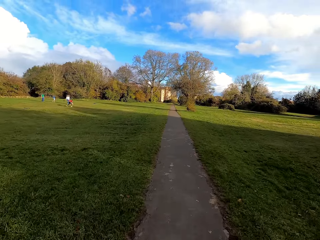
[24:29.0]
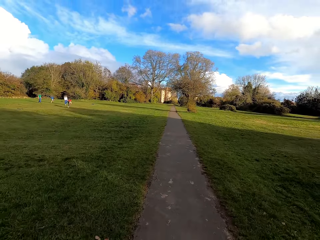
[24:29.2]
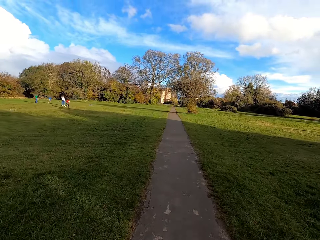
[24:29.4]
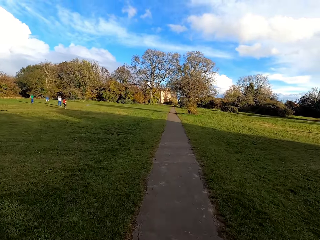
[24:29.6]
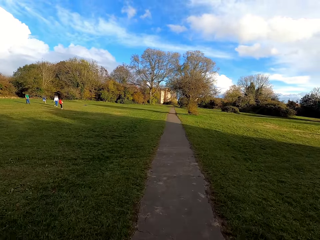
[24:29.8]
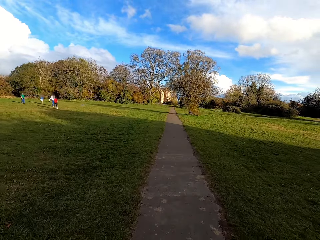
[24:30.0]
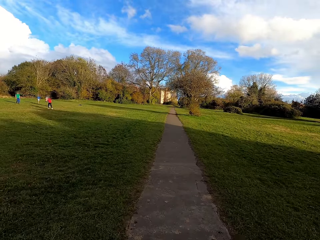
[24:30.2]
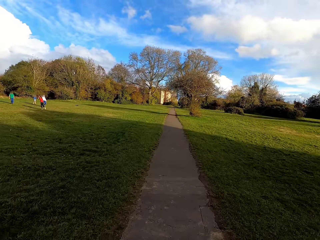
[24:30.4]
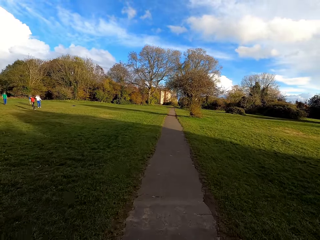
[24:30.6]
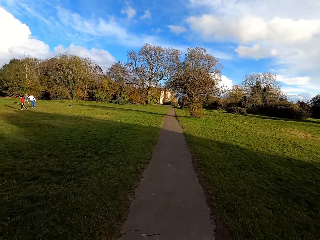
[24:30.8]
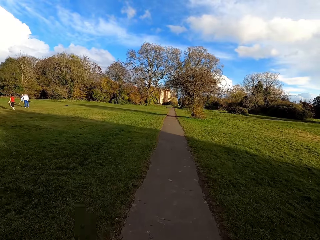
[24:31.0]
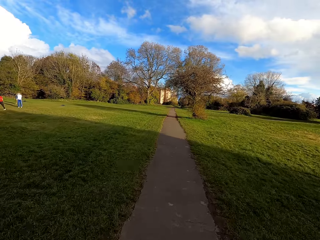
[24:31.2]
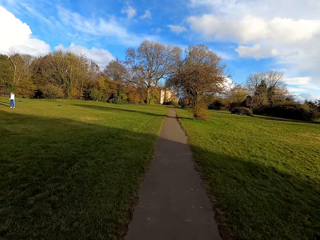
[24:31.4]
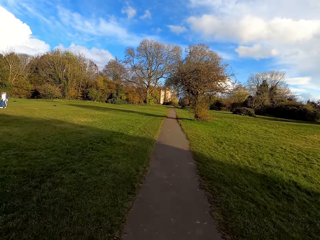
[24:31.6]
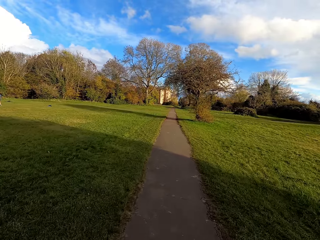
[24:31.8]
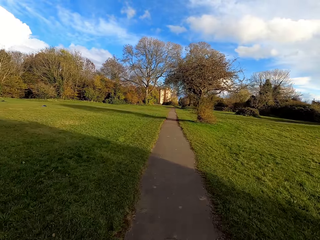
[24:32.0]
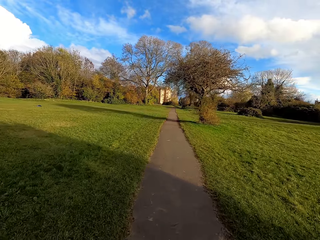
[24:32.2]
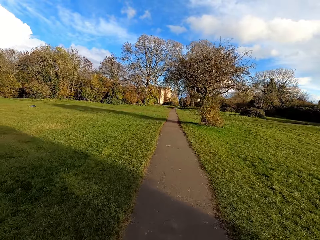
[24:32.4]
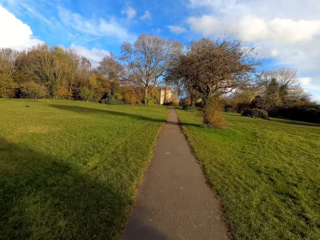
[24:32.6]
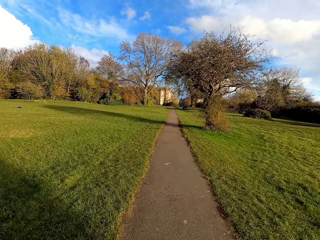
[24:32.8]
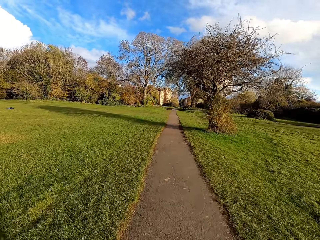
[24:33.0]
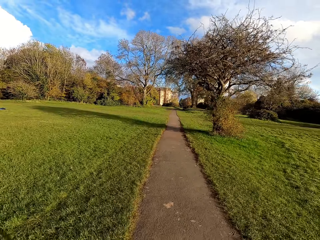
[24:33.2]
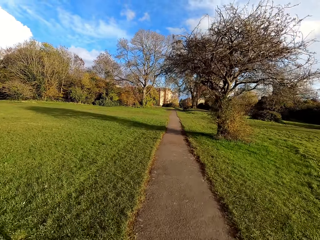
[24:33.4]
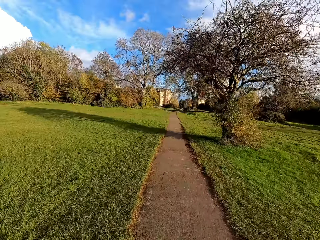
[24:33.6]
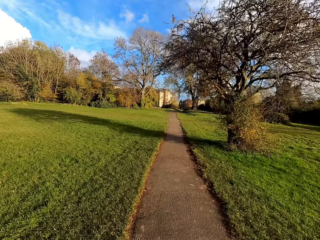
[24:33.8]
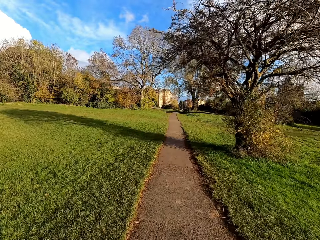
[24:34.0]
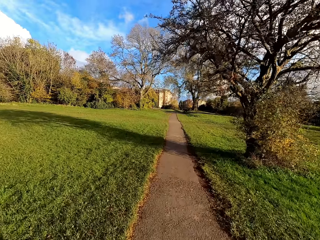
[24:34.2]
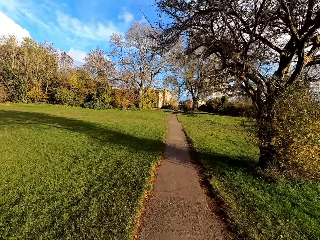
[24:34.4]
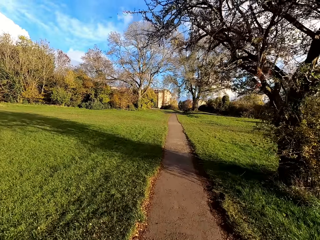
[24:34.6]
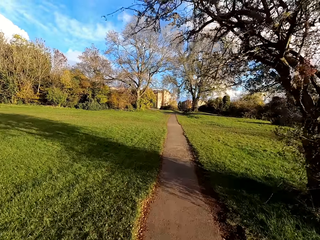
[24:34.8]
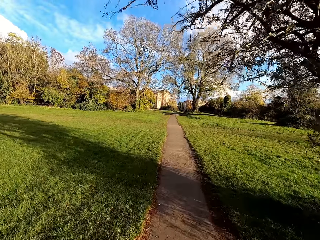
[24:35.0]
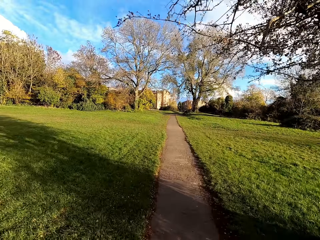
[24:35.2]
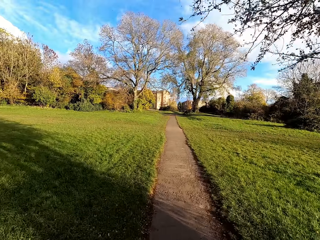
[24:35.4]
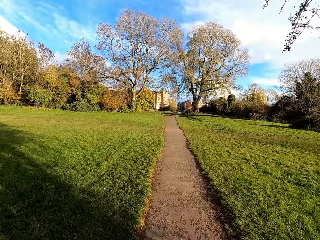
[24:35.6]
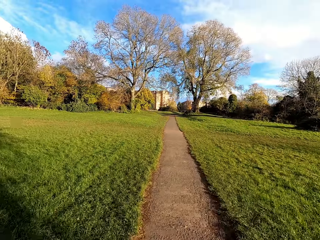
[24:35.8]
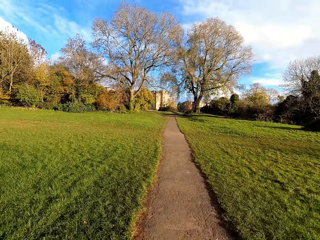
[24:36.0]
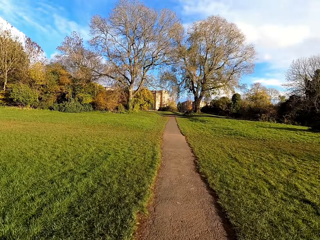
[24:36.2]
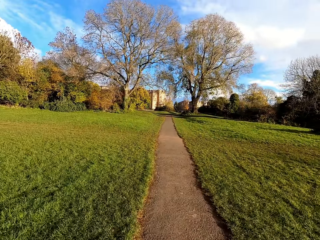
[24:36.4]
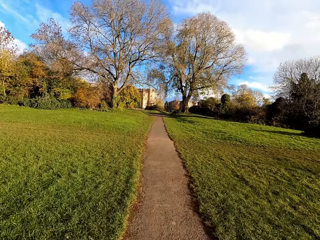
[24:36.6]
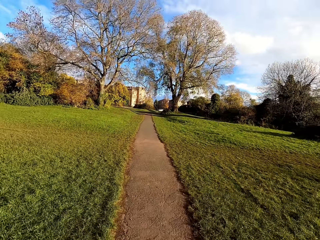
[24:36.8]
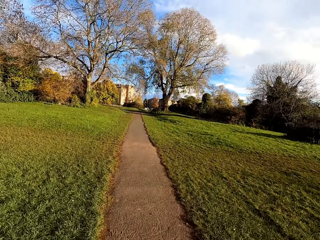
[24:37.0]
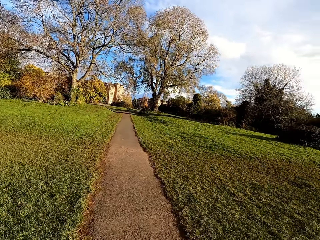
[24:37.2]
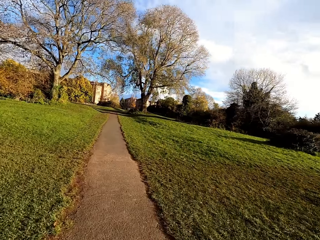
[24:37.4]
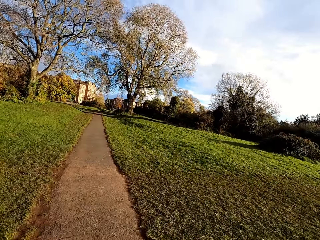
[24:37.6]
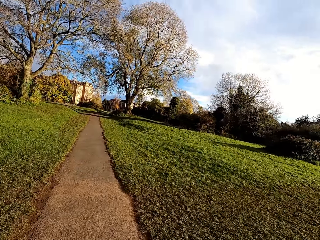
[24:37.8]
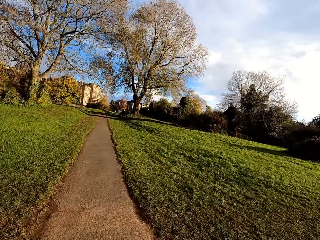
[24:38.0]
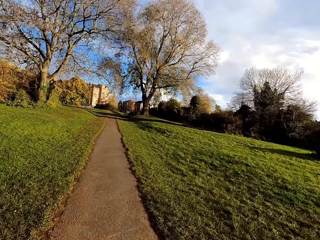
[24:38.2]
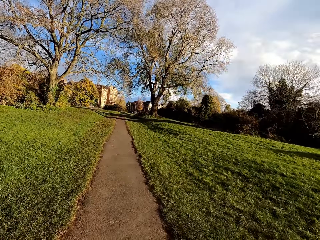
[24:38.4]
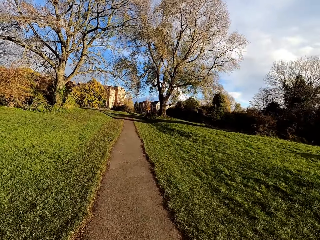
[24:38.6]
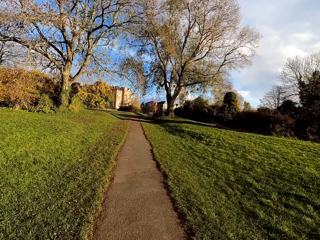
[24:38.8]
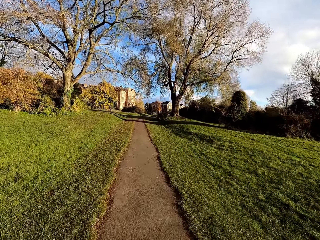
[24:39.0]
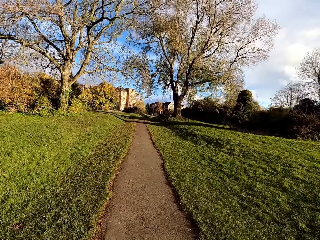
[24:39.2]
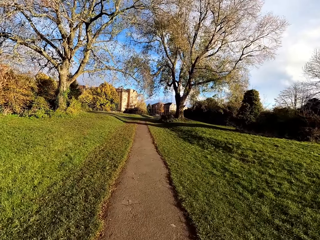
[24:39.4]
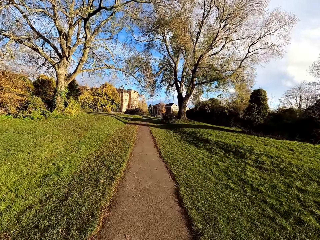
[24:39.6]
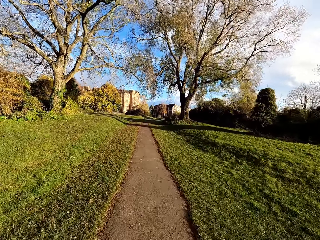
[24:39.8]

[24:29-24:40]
The camera wearer rides the bicycle past a group of people.

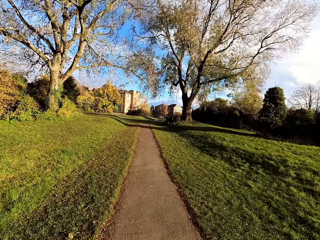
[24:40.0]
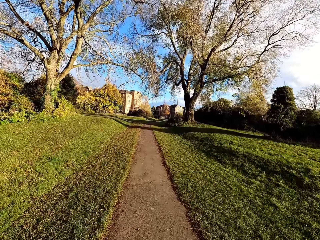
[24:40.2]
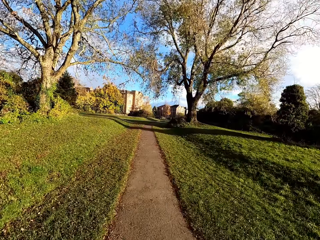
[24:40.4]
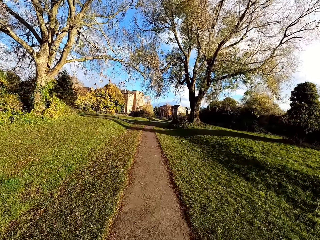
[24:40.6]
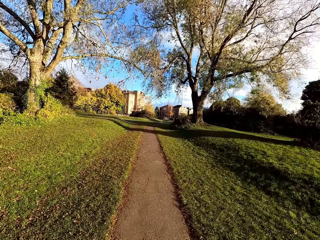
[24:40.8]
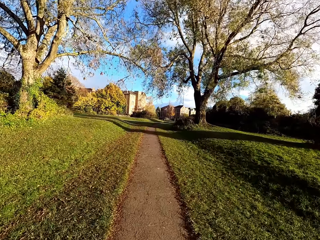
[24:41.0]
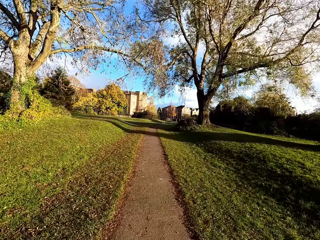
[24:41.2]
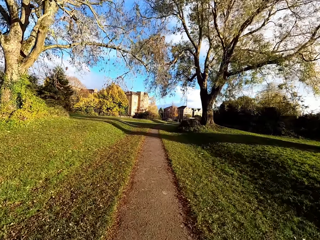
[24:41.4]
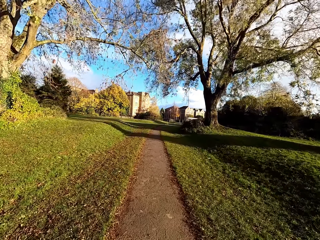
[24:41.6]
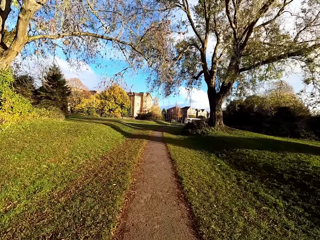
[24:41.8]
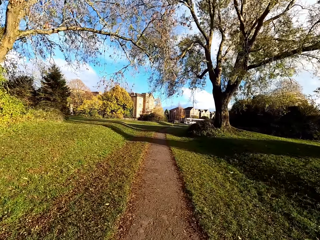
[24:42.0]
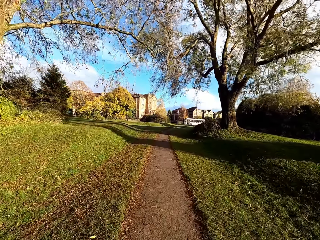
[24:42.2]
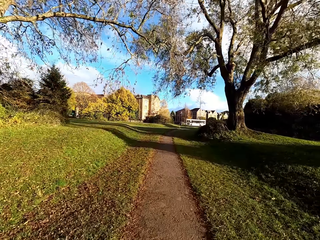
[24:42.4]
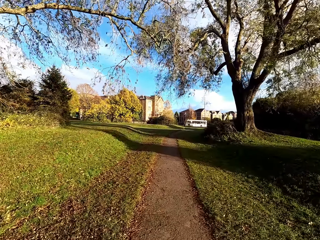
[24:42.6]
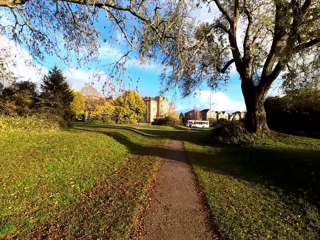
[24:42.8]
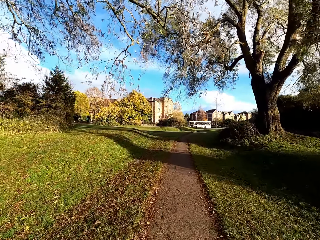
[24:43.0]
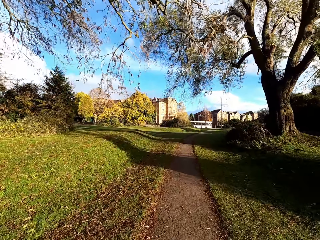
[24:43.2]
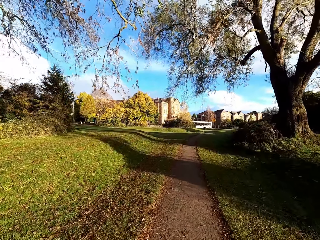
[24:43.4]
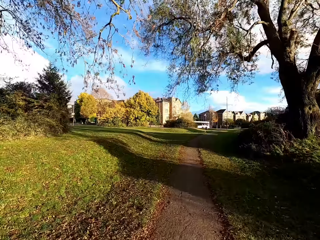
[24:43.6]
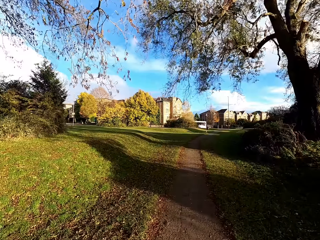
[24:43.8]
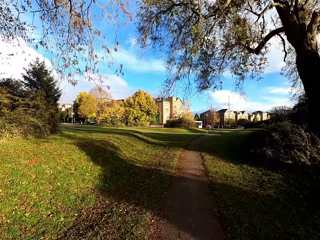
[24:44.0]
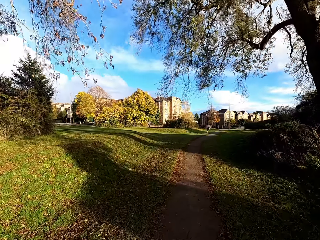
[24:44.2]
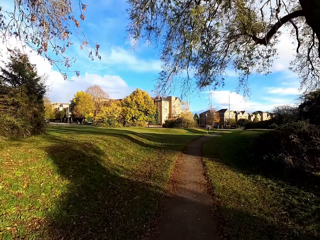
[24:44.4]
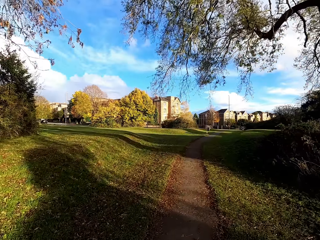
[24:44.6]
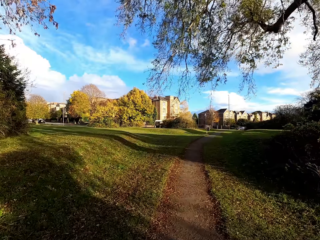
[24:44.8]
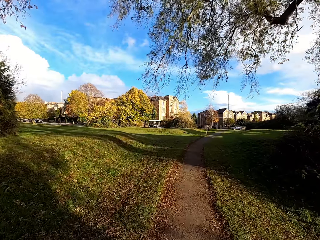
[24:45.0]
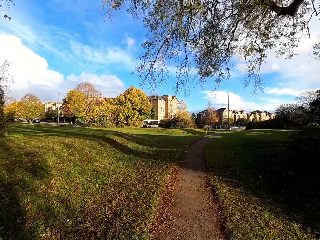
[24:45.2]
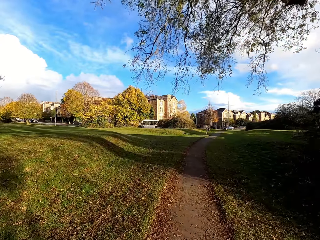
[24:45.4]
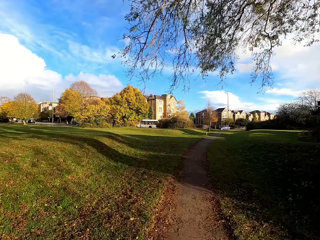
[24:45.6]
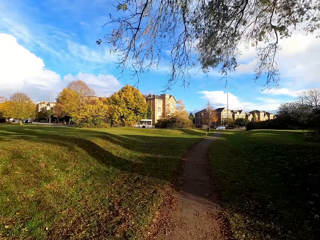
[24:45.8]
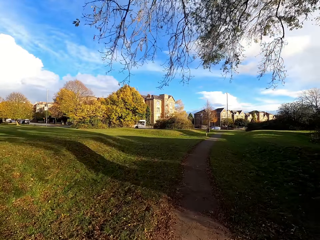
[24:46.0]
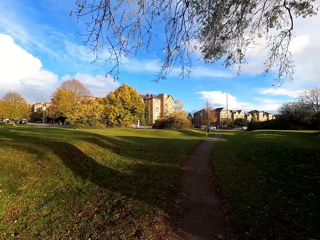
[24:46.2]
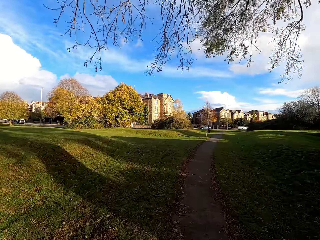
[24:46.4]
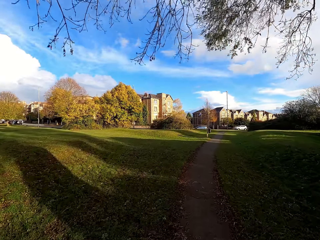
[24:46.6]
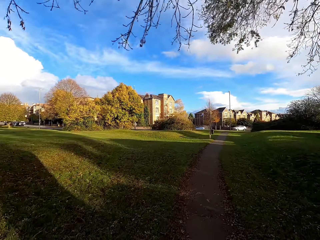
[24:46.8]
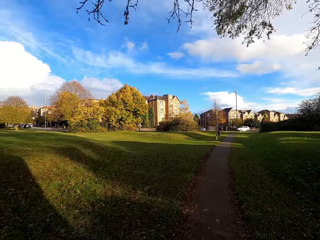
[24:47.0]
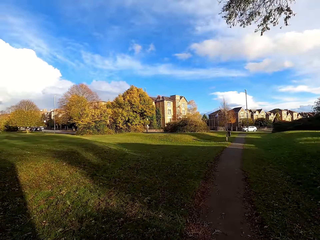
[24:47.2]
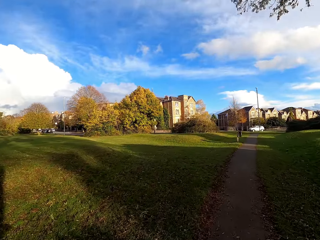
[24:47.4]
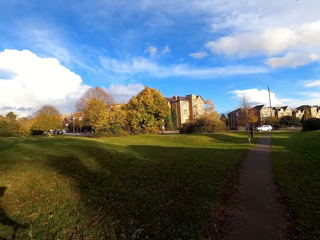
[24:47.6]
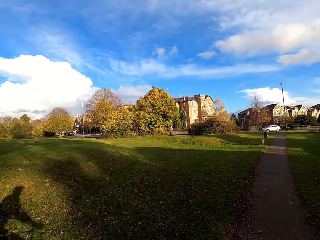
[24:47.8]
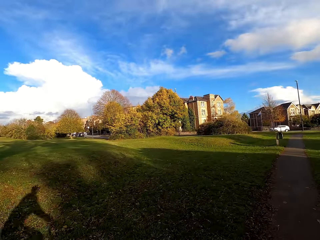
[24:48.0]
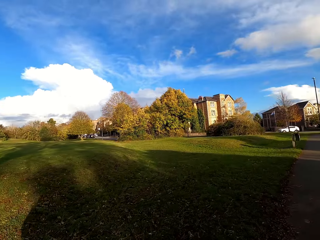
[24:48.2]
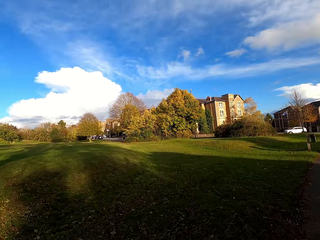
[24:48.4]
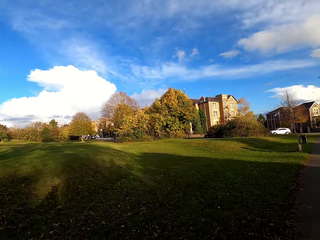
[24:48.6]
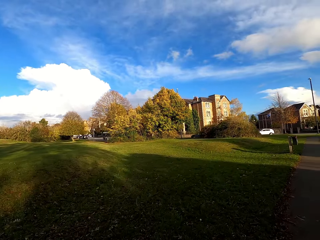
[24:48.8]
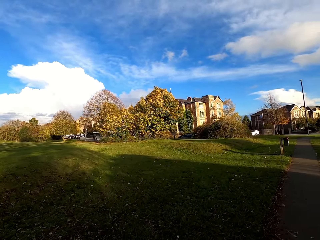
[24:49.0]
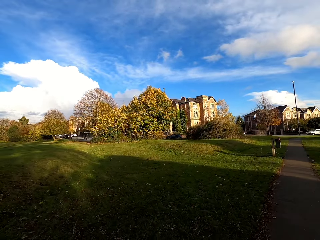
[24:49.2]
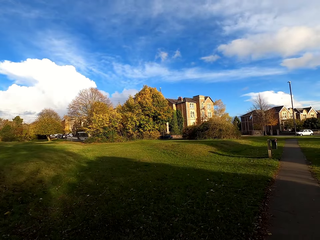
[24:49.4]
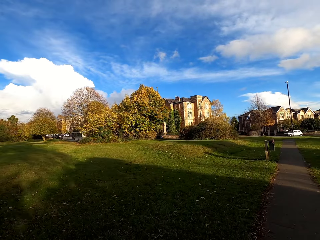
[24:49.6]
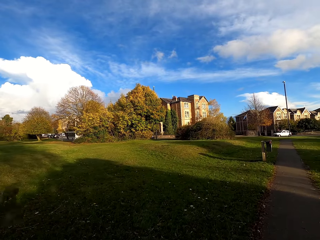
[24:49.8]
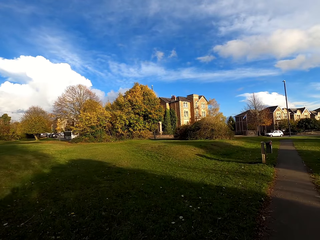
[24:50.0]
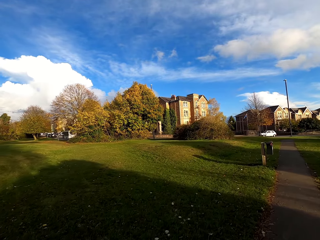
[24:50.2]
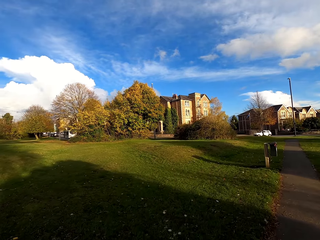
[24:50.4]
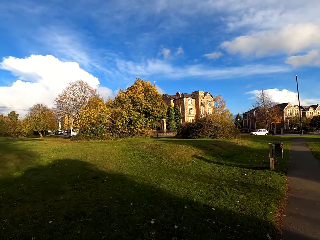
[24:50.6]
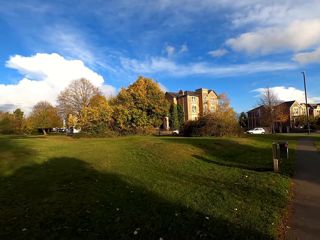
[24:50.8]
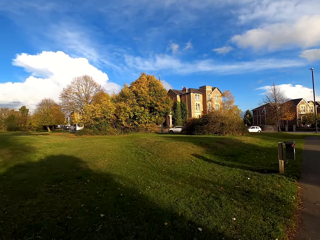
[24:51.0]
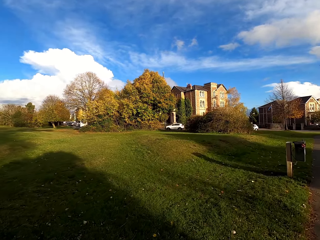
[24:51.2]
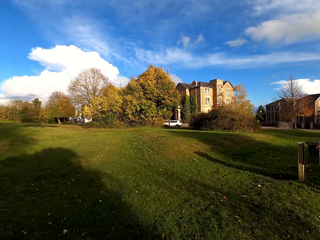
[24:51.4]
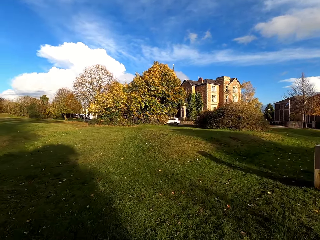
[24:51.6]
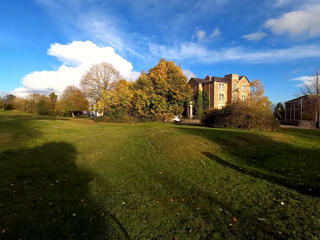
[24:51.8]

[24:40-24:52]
The camera wearer rides the bicycle on a lawn.
